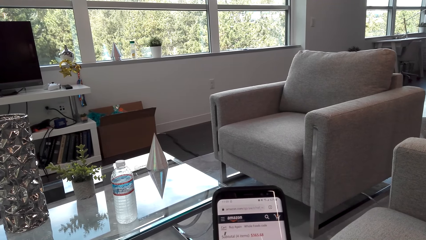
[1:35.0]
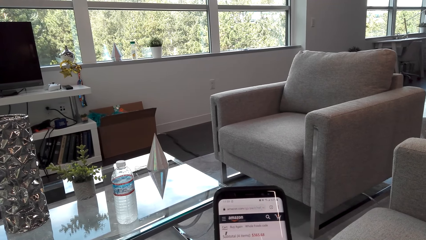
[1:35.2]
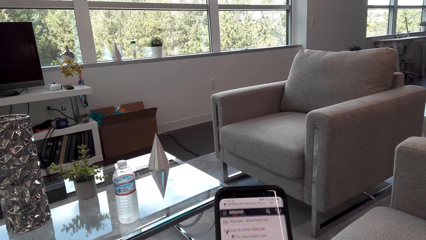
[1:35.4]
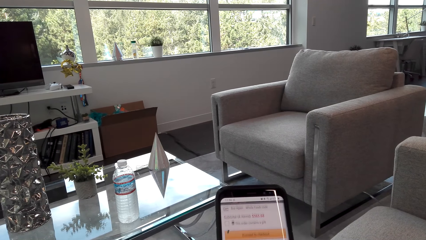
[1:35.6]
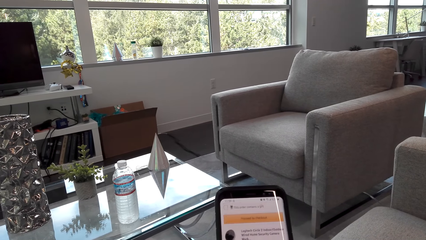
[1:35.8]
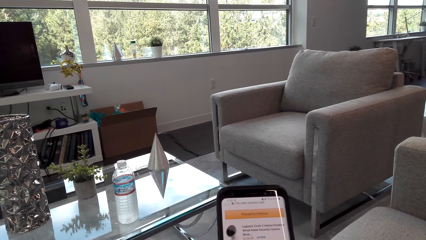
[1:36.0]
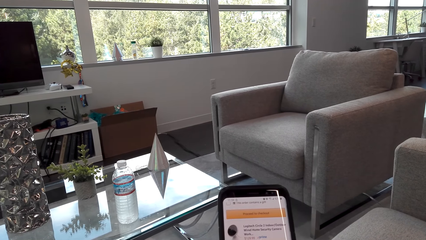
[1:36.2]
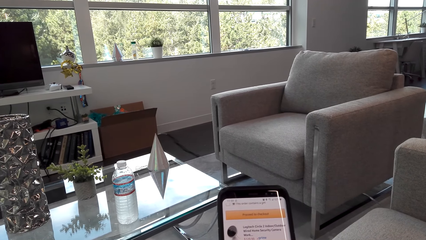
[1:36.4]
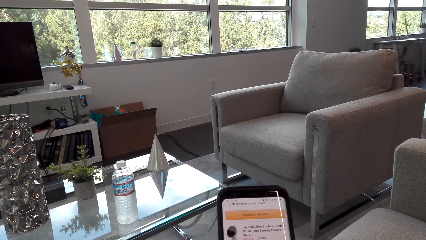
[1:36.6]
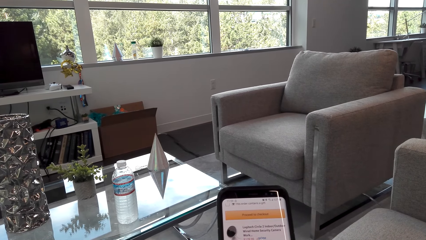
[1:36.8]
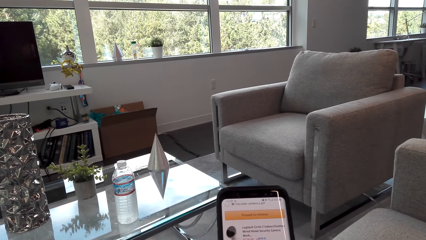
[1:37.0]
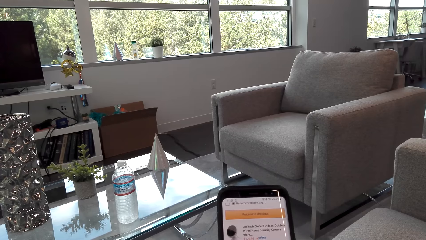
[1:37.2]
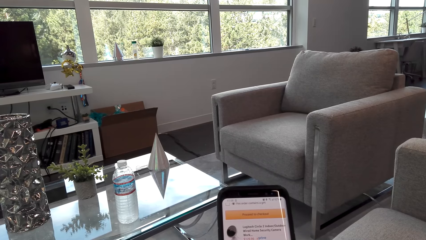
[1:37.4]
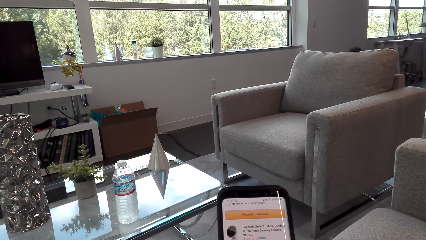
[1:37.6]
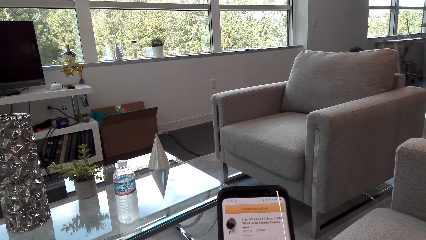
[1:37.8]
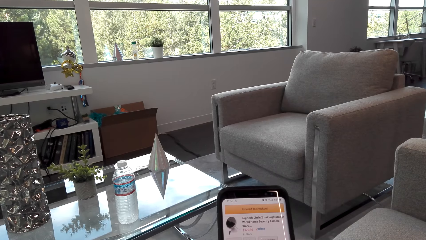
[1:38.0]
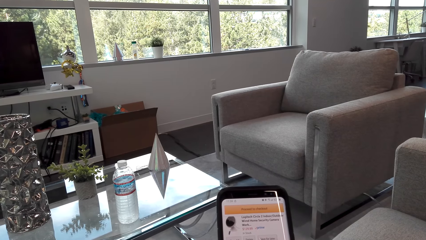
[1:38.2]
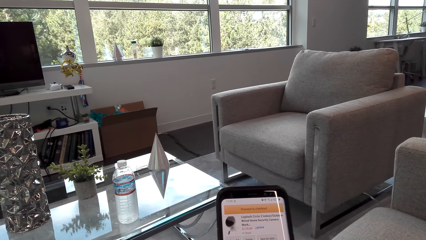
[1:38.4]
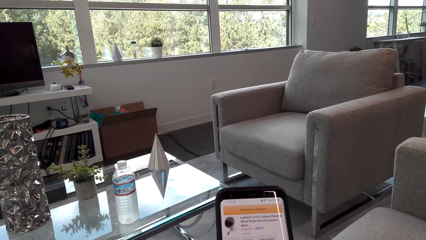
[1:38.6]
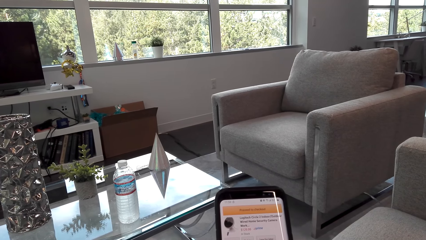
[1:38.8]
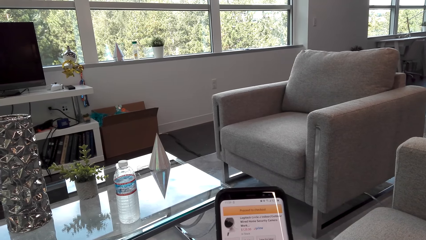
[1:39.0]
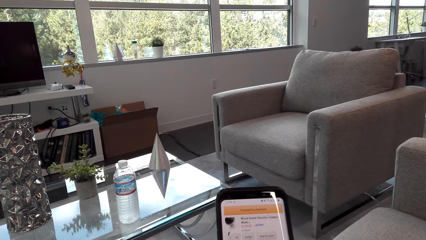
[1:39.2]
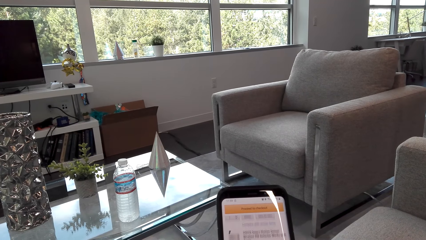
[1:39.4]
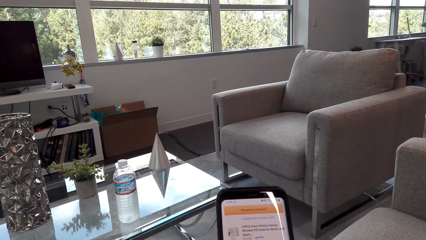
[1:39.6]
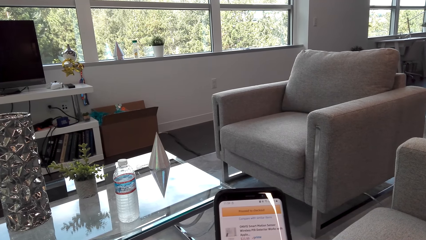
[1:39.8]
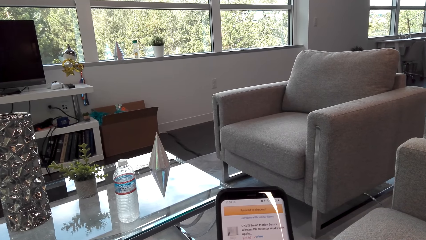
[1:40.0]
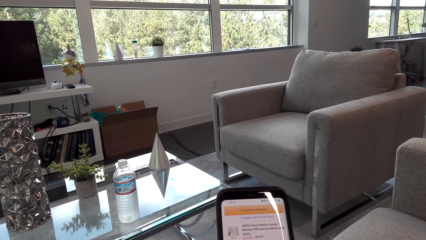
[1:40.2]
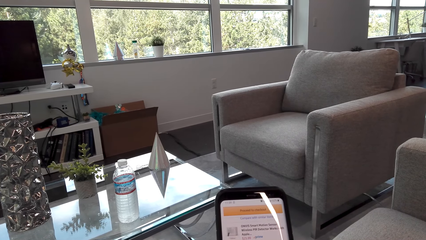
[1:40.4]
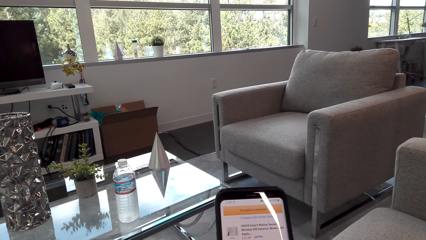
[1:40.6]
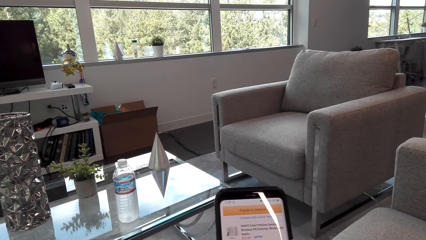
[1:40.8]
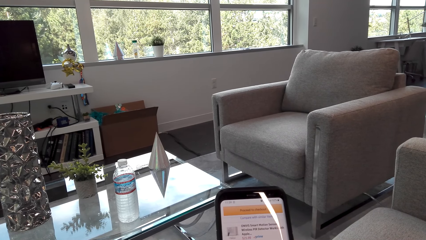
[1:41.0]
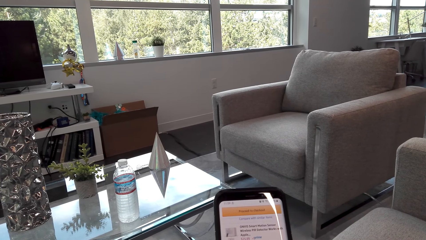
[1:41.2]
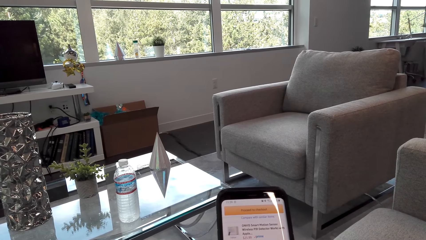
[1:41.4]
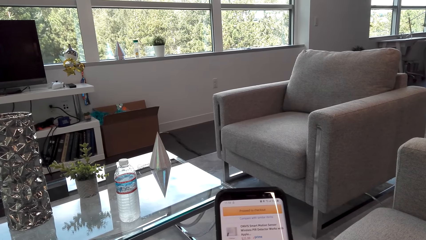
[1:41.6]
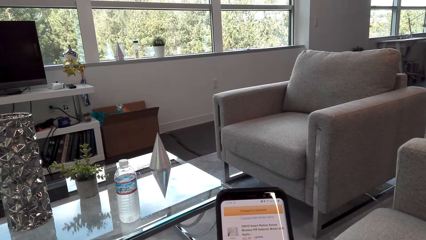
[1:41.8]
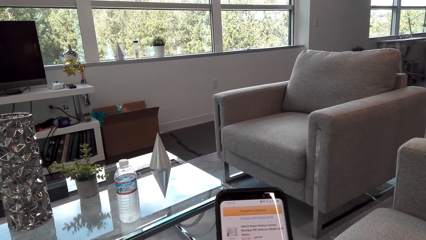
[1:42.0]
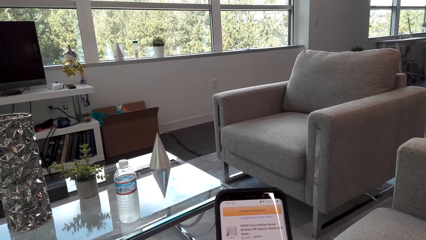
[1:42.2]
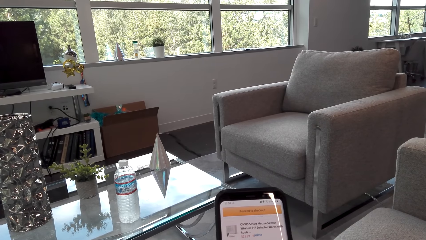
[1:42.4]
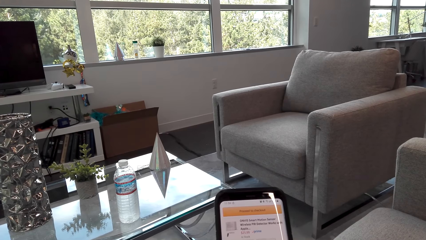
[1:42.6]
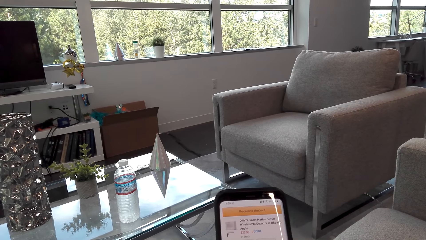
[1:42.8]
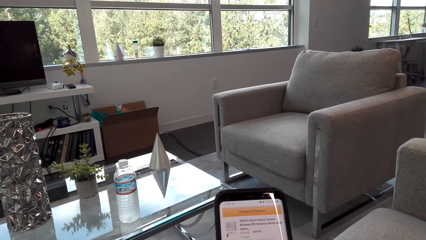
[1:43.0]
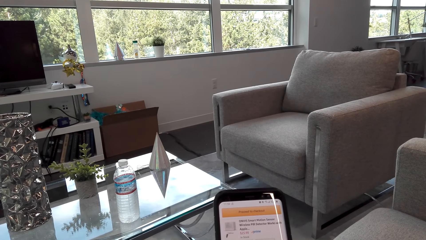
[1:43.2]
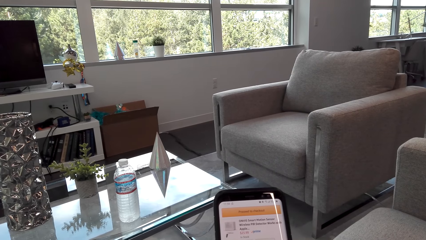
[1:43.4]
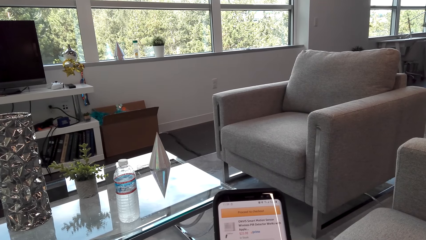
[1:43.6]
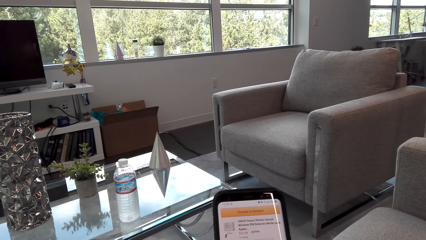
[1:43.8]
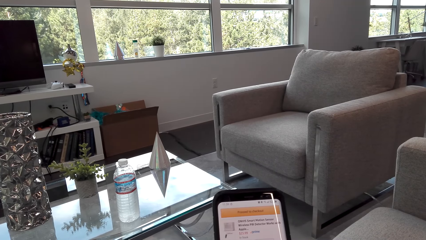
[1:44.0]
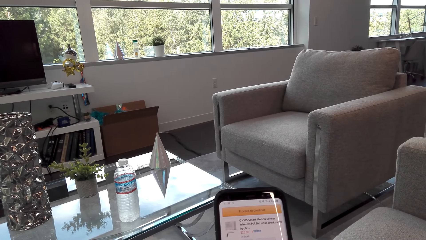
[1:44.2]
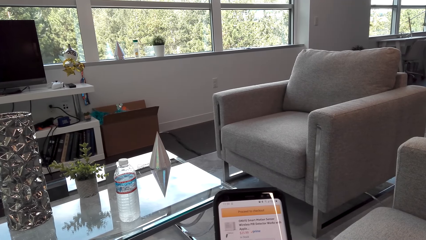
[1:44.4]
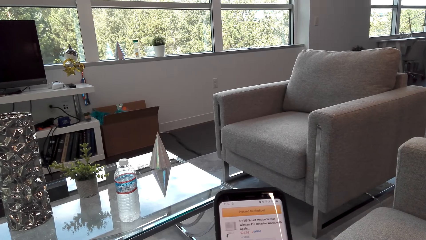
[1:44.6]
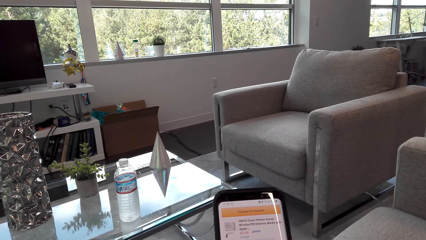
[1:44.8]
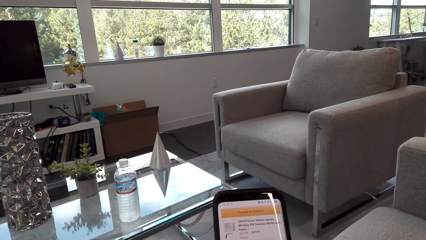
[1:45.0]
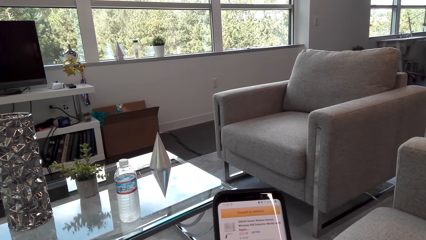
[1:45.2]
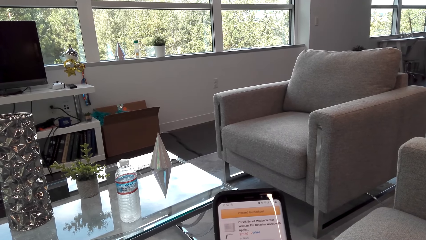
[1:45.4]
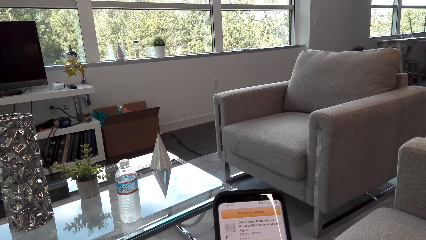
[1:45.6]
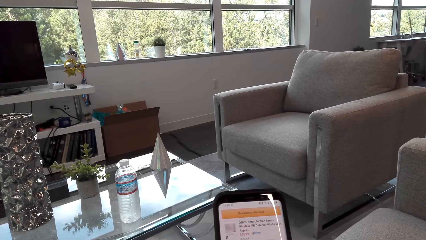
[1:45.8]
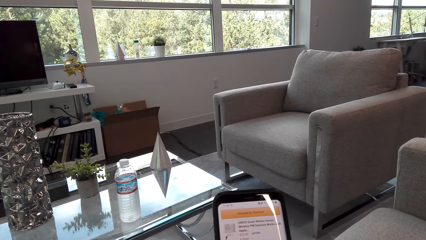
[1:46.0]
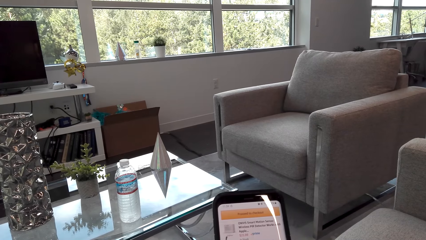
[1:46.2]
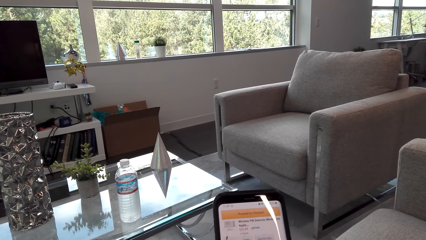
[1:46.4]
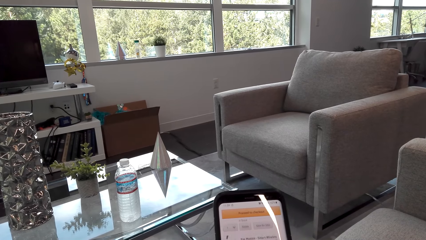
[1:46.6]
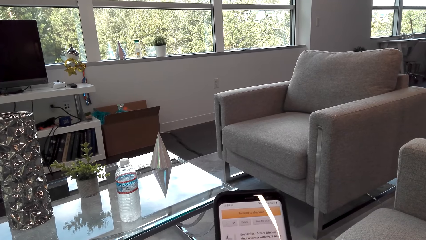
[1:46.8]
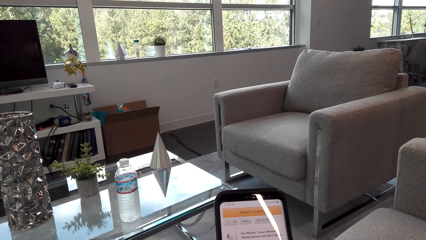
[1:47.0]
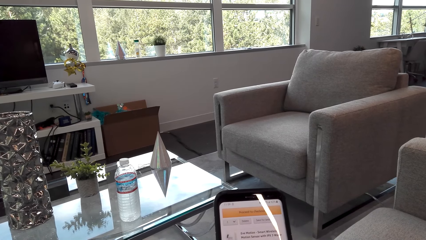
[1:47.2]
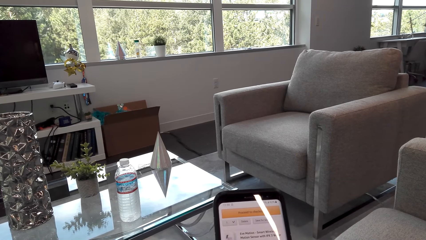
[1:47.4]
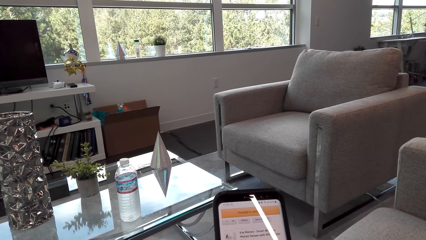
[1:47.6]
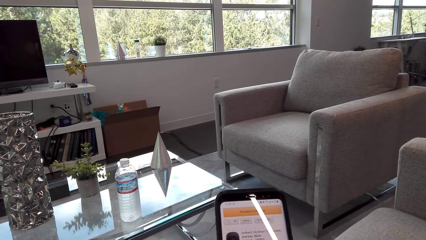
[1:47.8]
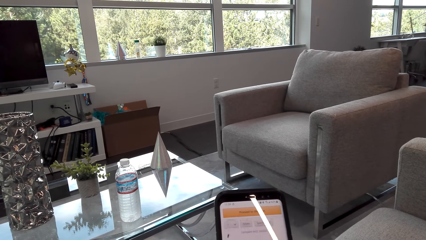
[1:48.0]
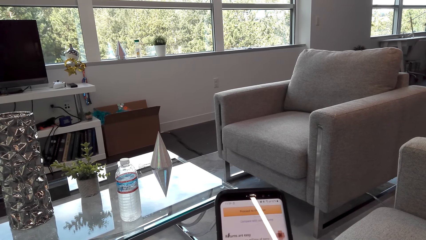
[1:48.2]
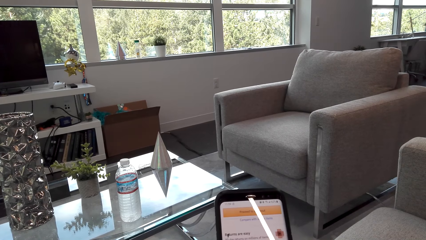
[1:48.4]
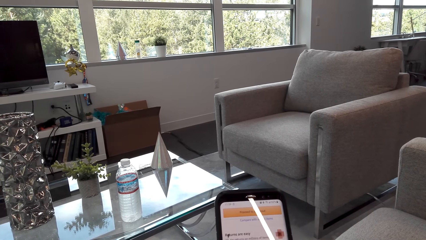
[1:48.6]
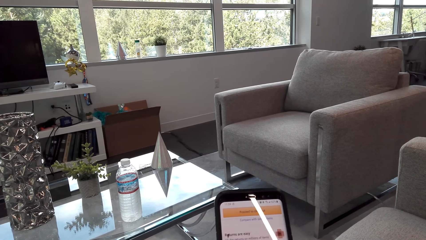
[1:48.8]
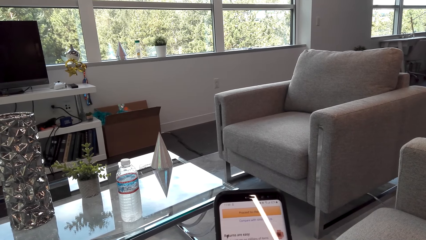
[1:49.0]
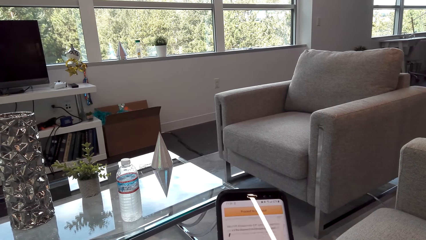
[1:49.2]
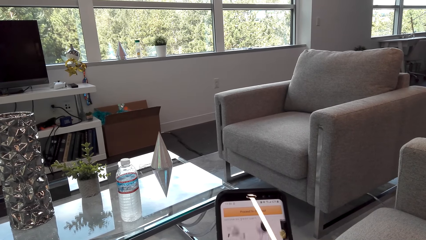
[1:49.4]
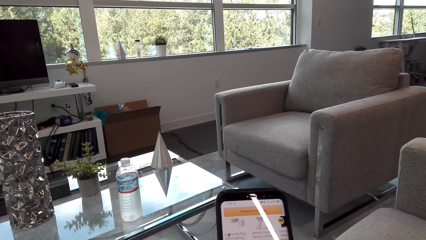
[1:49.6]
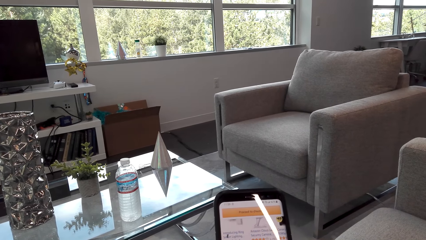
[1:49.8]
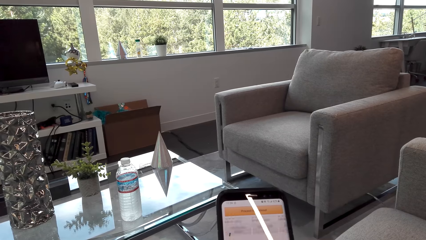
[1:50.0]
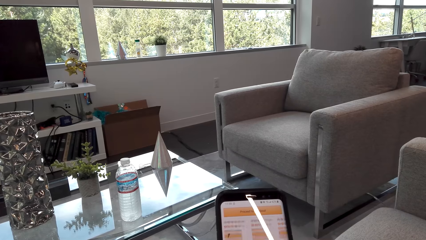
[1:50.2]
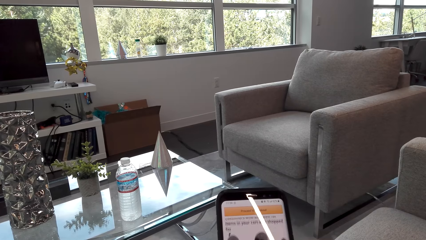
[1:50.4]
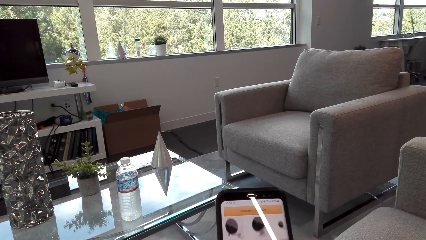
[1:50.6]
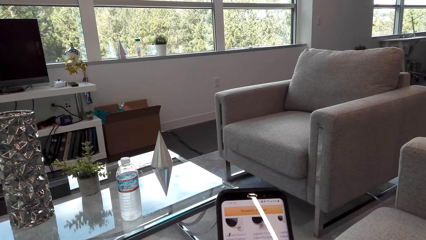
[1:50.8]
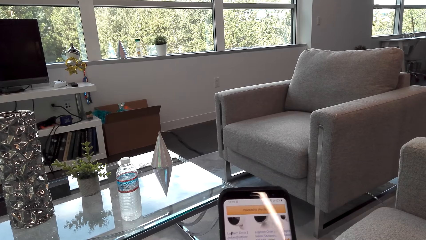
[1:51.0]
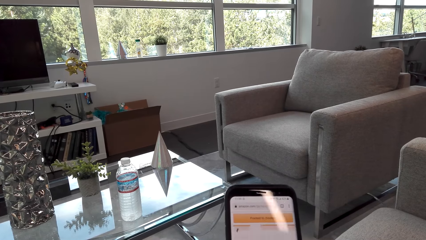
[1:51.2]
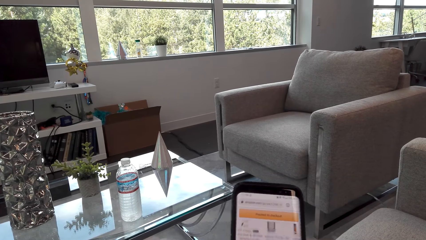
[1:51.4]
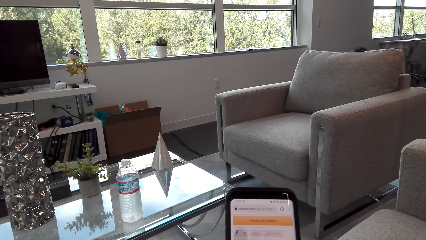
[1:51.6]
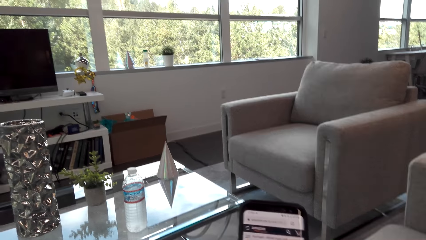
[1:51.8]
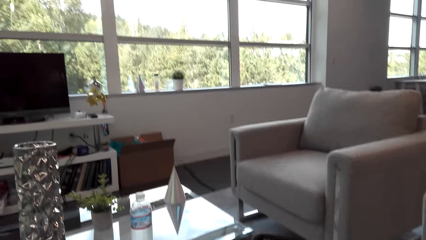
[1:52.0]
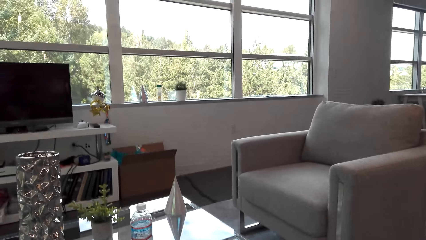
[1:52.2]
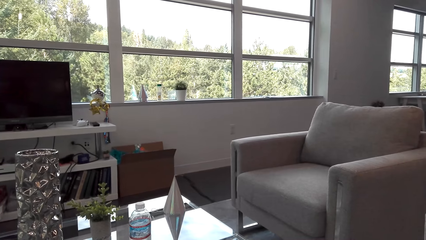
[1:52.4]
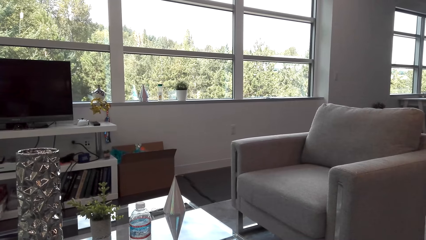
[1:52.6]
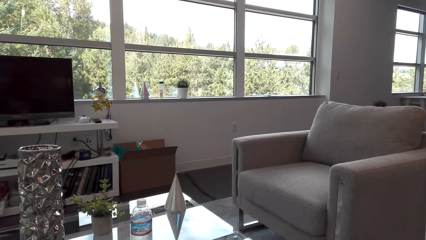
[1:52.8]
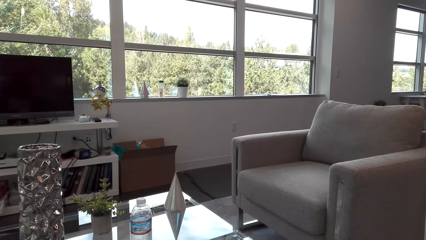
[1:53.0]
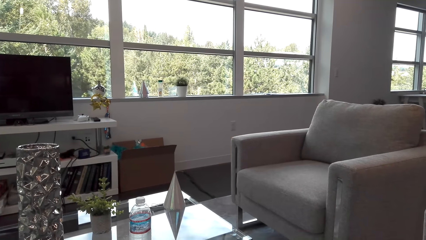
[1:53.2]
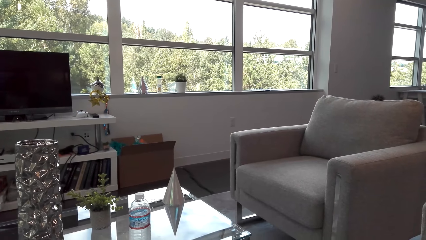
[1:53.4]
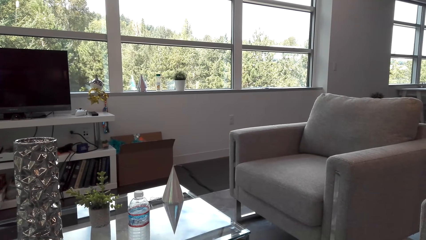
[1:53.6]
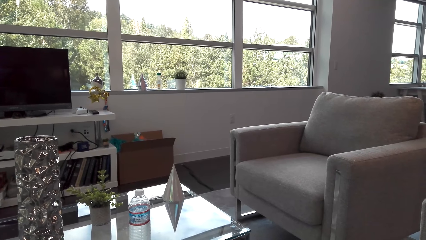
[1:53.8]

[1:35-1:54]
The camera wearer scrolls the phone repeatedly.
